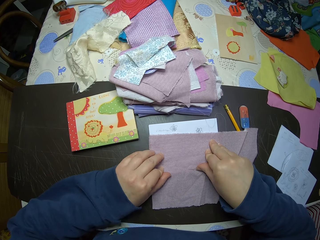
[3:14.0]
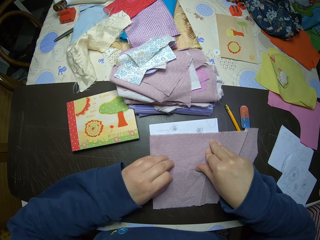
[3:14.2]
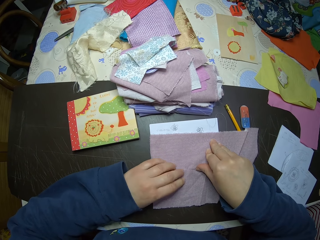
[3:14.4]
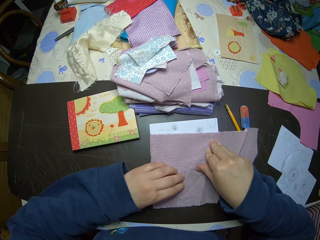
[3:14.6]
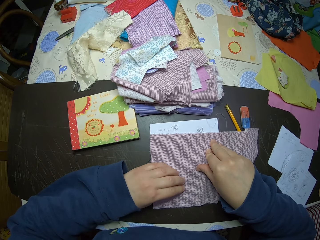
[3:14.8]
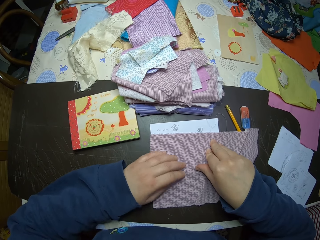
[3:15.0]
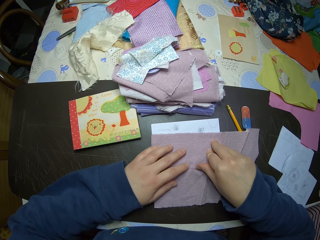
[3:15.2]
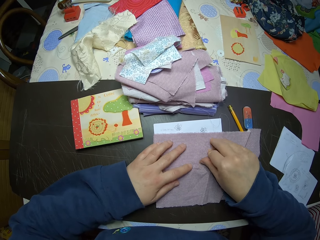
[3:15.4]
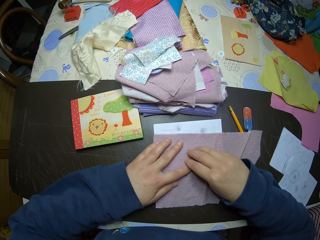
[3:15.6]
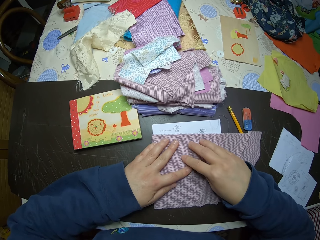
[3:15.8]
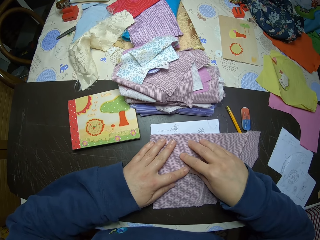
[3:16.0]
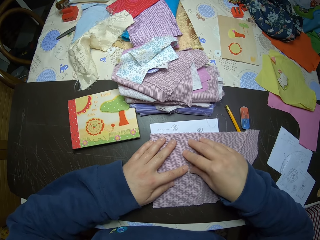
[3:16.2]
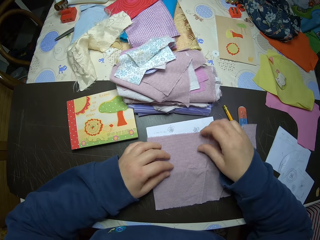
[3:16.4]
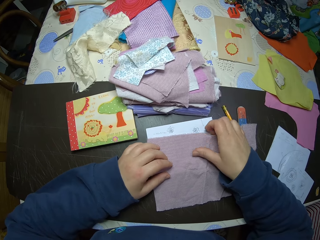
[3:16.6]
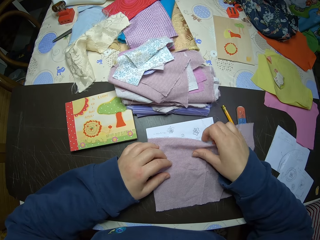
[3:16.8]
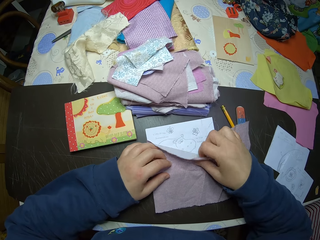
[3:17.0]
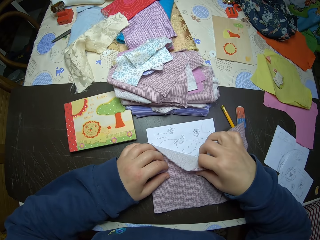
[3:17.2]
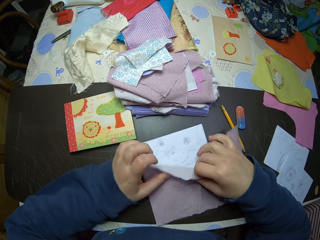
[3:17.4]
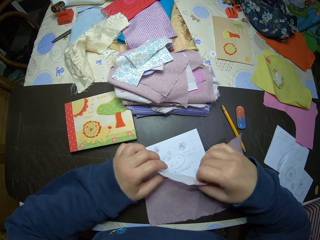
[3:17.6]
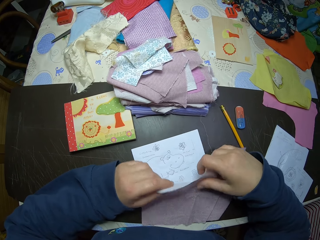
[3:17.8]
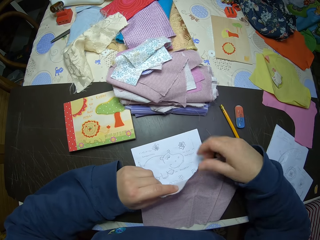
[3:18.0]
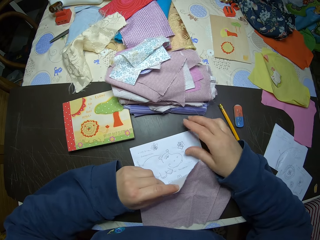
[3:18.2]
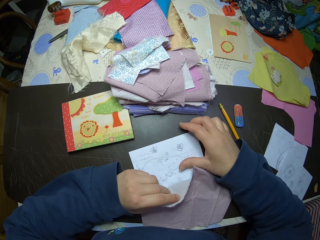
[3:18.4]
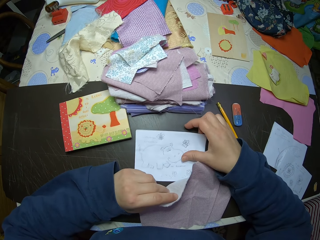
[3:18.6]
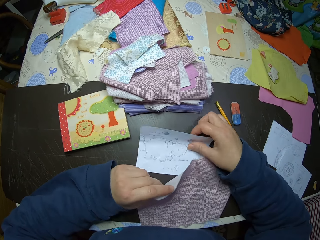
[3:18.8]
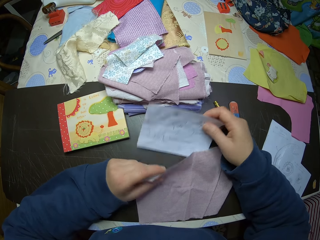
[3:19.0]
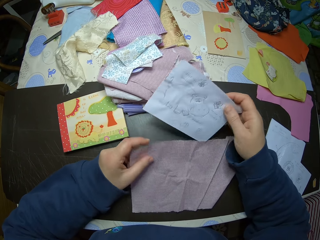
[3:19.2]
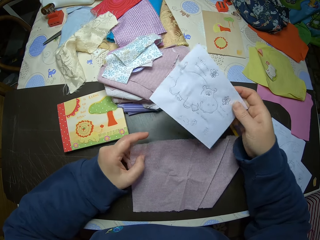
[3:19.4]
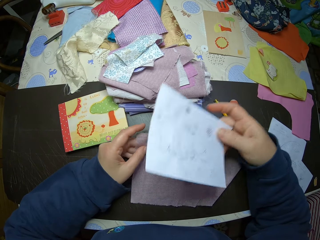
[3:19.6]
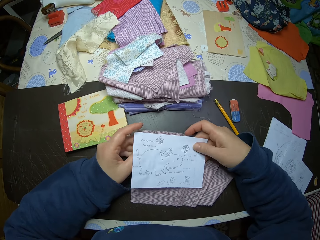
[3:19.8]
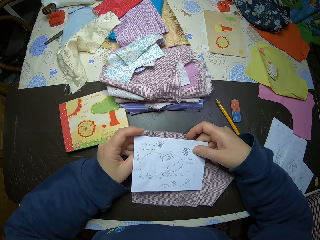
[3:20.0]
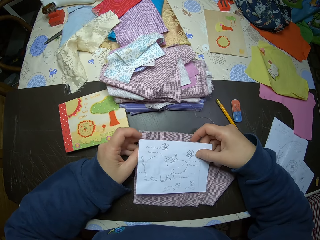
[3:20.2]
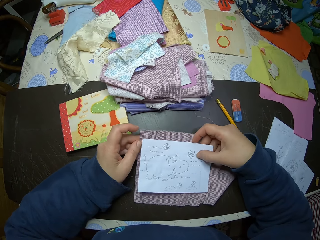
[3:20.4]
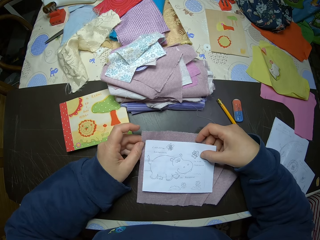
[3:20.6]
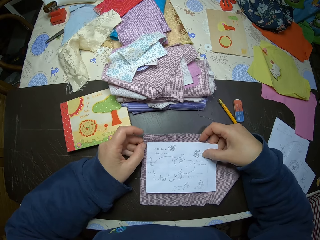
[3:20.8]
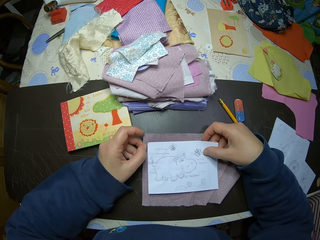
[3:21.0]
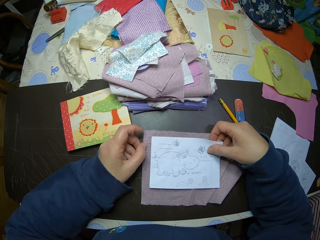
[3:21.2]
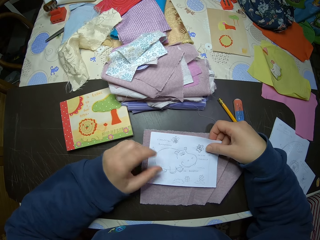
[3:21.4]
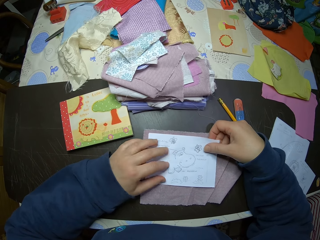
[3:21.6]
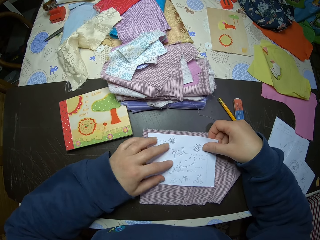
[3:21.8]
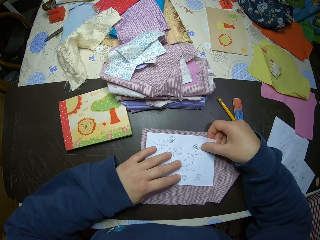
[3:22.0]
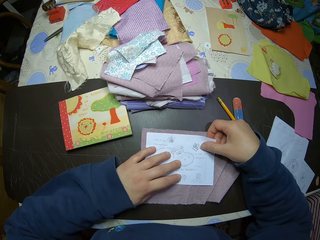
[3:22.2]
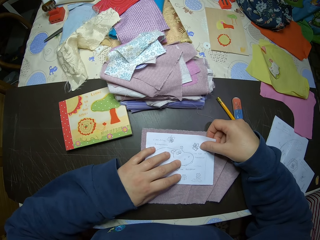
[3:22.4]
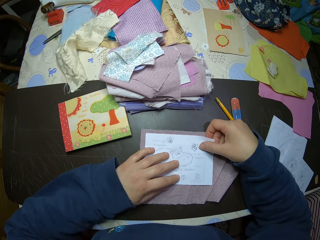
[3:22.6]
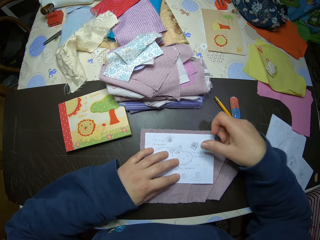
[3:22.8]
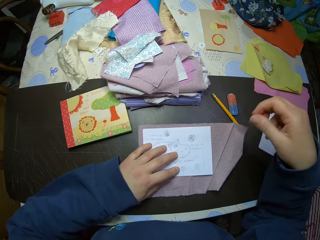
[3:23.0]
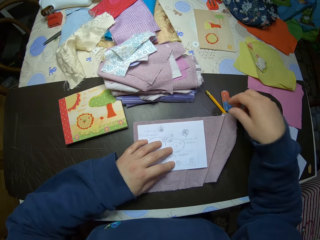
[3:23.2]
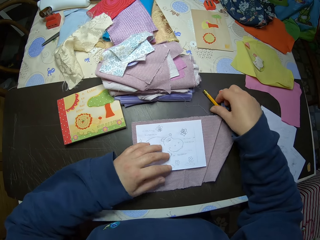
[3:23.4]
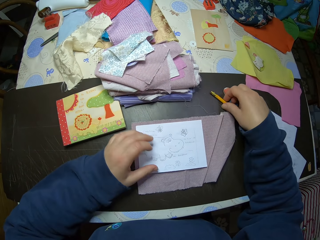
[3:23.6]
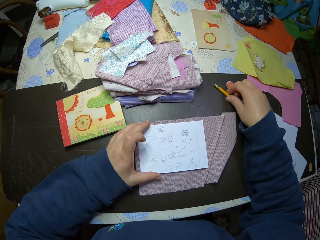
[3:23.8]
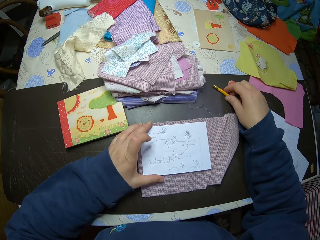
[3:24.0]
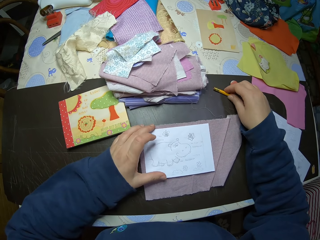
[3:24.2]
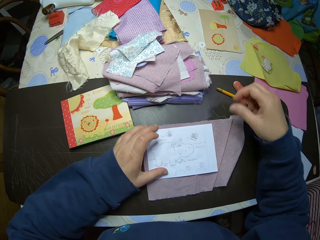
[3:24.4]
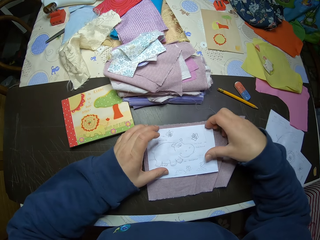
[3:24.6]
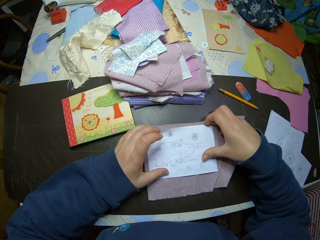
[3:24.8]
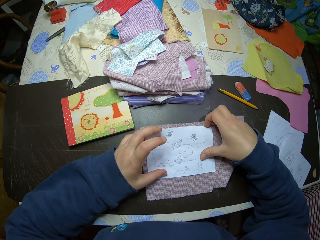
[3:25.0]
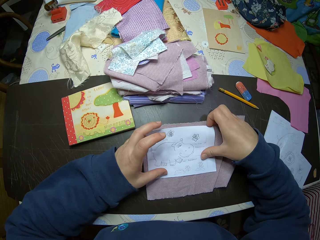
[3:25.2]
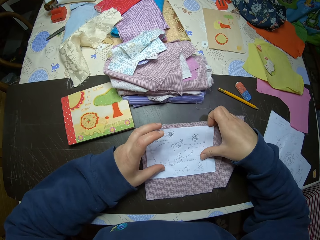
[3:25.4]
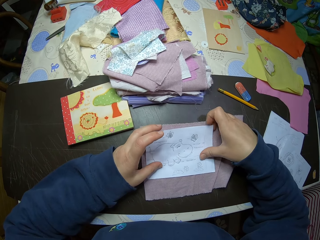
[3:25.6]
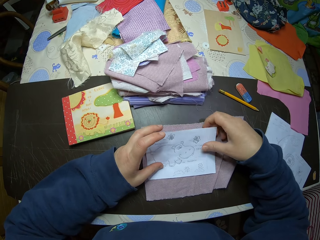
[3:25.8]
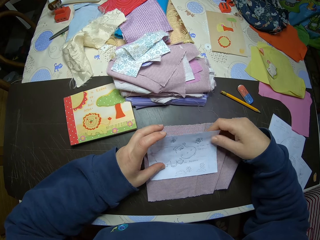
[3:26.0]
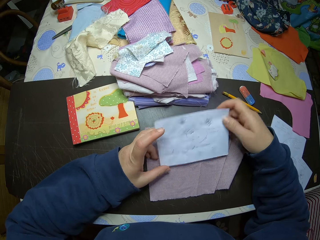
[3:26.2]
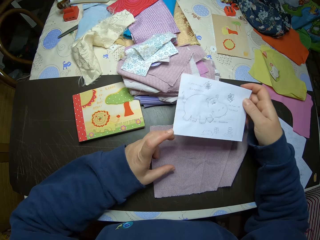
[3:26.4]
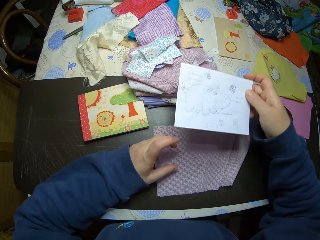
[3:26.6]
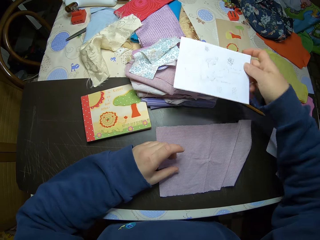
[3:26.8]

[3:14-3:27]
The camera wearer looks at the drawing. They remove the piece of cloth from the paper. They hold the piece of cloth with one hand. They hold the paper. They put the paper on the piece of cloth. They lift the paper. They move the pencil on the table. They take the paper from the piece of cloth. They hold the paper with both hands.

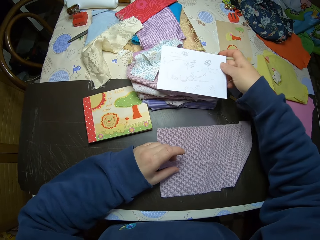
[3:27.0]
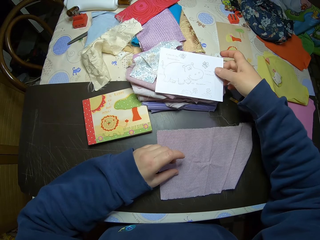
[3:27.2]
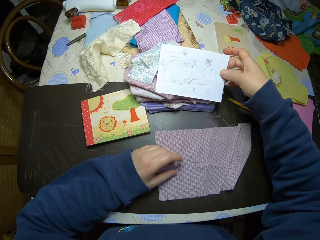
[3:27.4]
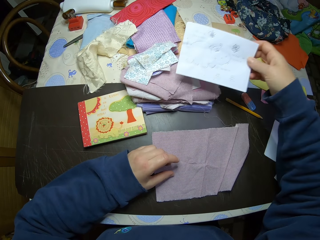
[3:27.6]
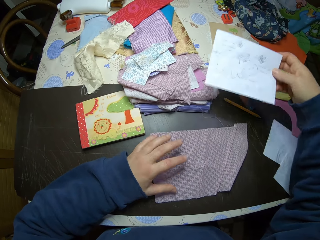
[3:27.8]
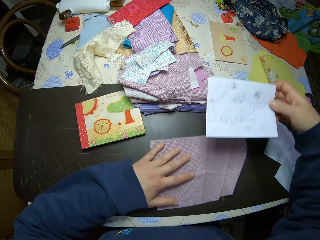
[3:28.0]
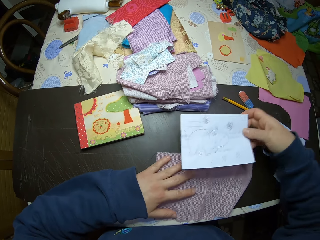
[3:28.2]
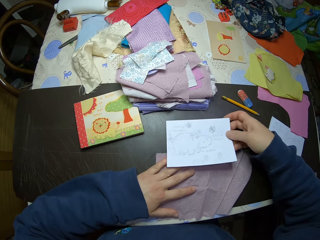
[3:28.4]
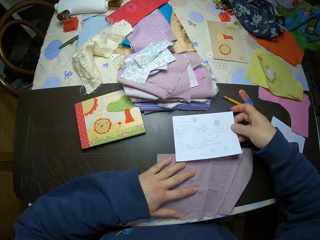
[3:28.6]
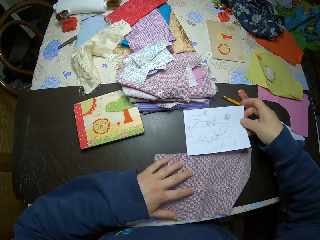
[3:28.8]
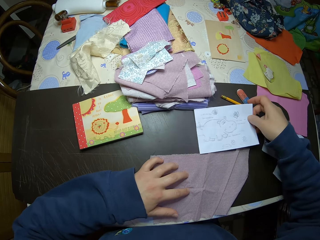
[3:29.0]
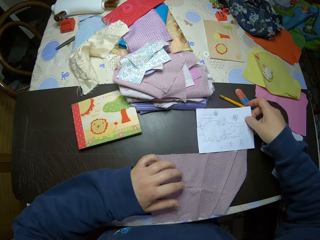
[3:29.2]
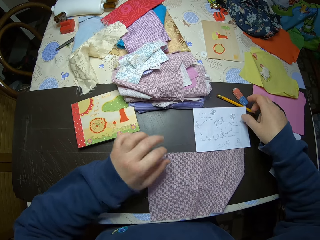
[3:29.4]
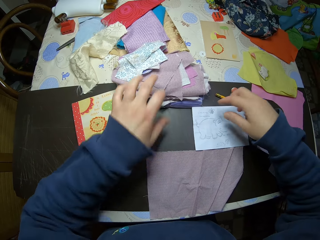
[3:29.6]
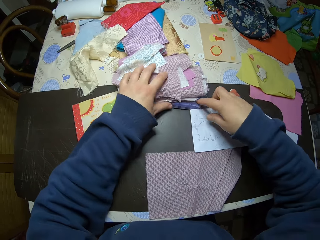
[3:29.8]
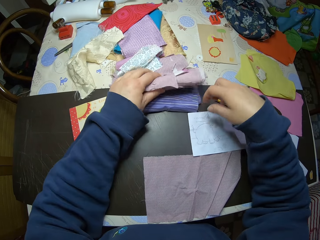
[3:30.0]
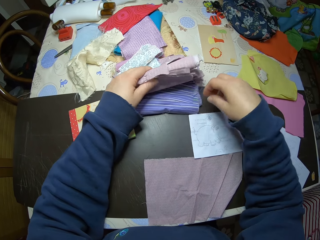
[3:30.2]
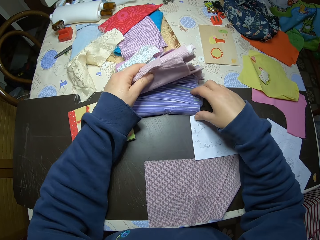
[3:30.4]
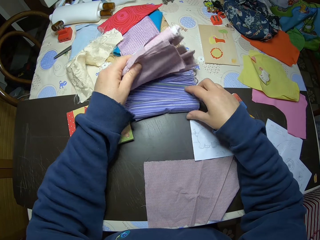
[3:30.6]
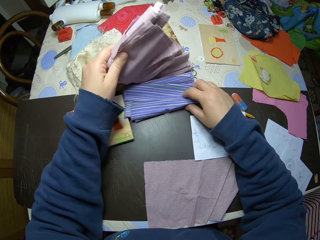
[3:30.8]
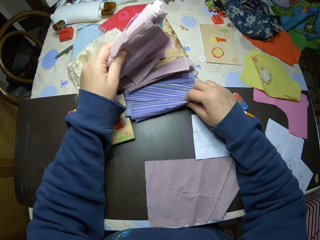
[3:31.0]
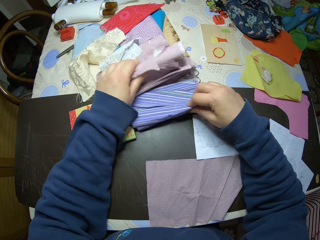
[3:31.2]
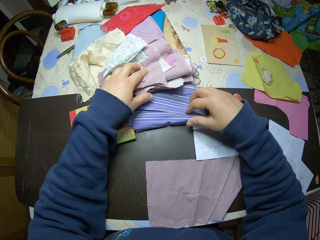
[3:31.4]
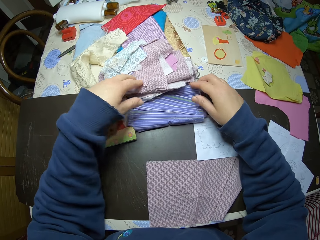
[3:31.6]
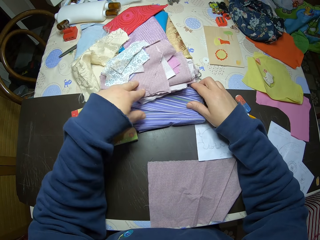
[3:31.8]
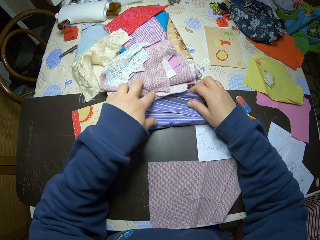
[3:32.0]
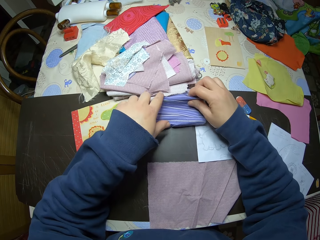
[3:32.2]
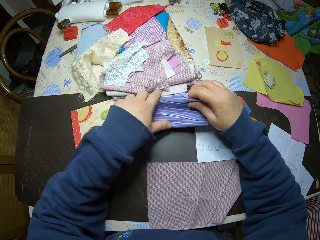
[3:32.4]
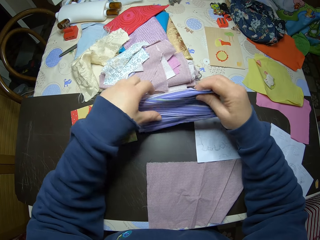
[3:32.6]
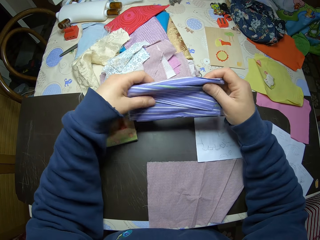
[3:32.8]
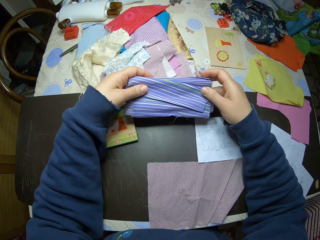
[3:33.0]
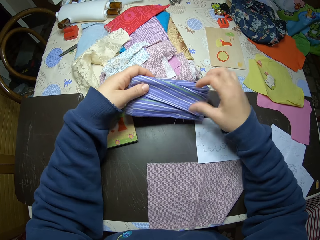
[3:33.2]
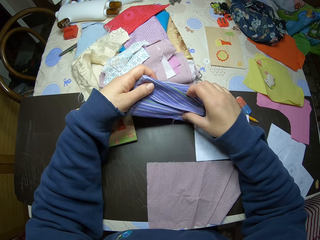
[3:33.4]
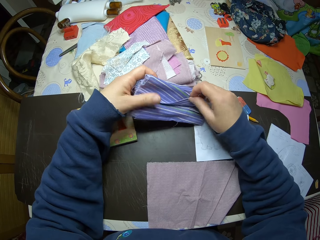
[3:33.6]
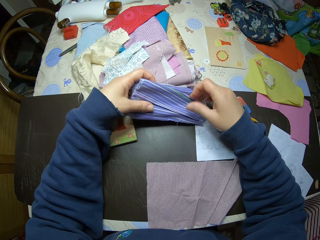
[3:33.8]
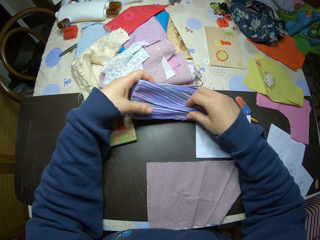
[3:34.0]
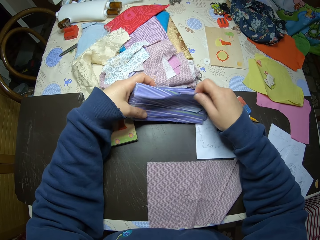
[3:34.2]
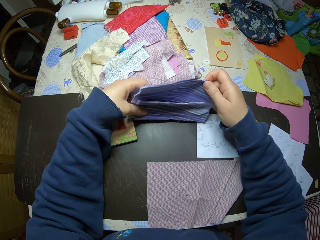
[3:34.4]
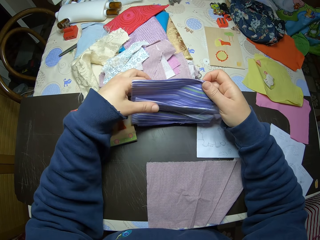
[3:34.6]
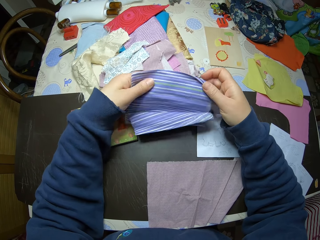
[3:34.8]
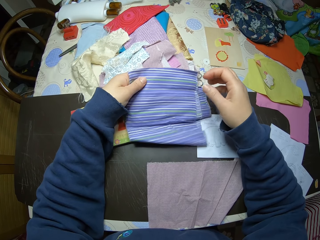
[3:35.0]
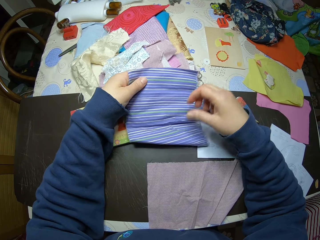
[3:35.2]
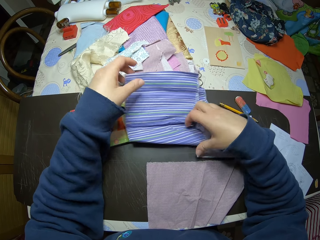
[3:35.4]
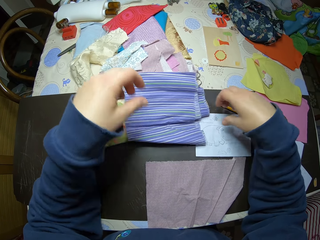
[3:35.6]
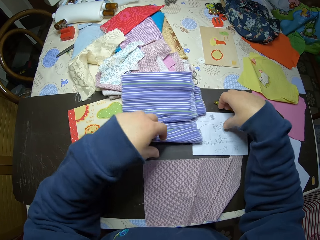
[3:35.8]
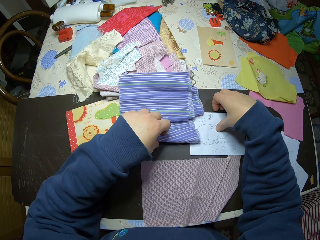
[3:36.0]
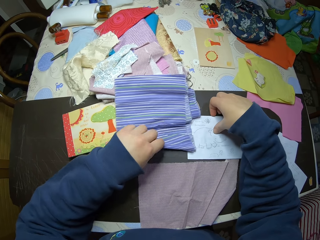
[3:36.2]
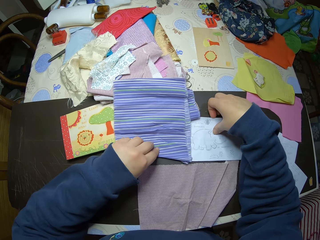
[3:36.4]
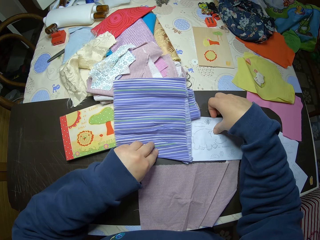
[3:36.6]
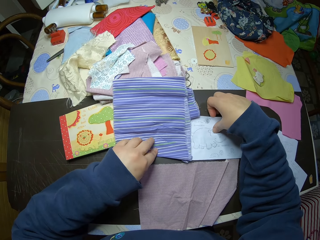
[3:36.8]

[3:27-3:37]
The camera wearer lifts the paper. They put down the paper. They touch the paper on some pieces of cloth. They lift the paper. They move the piece of cloth on the table. They drop the paper on the table. They lift some pieces of cloth. They hold the pile of cloth. They hold the piece of cloth. They leave the pieces of cloth. They pick up other pieces of cloth. They hold the pieces of cloth with both hands. They unfold the pieces of cloth. They hold the paper.
